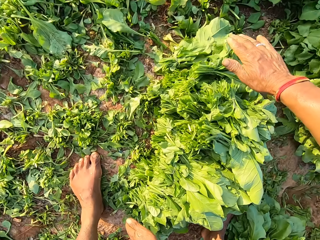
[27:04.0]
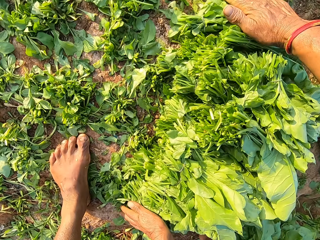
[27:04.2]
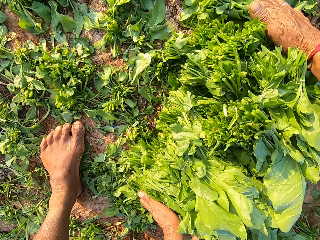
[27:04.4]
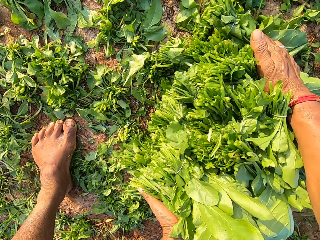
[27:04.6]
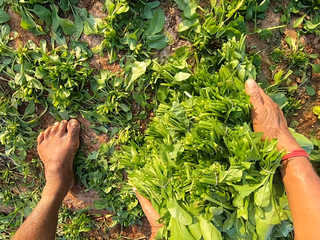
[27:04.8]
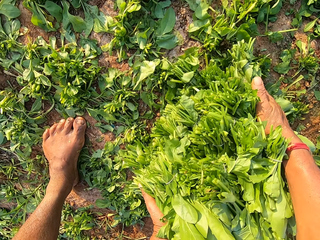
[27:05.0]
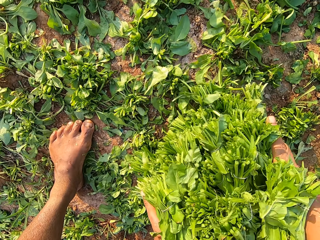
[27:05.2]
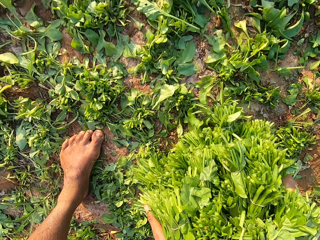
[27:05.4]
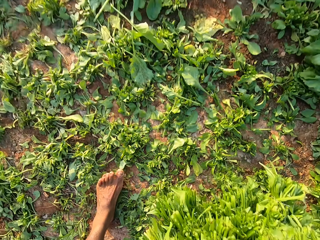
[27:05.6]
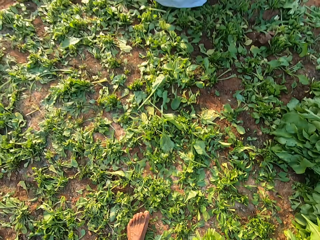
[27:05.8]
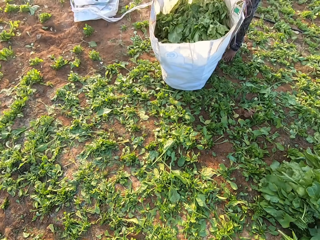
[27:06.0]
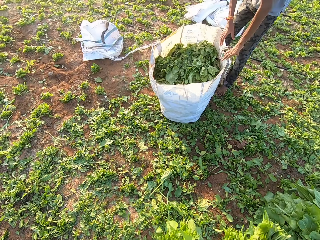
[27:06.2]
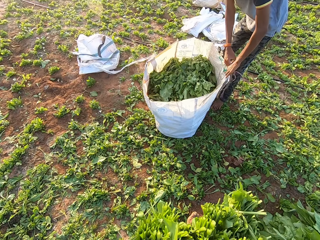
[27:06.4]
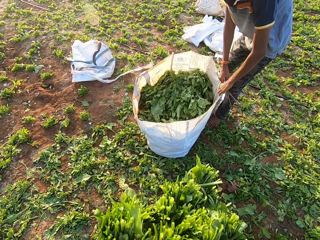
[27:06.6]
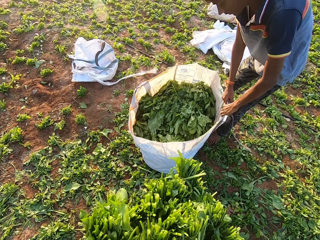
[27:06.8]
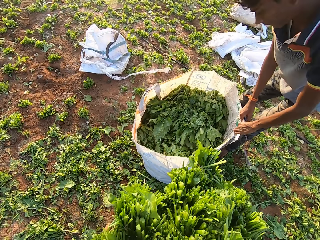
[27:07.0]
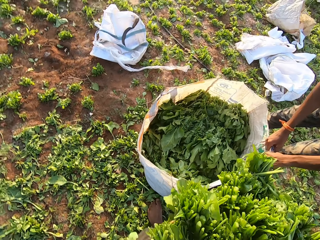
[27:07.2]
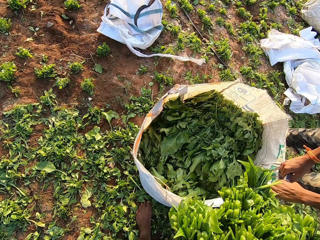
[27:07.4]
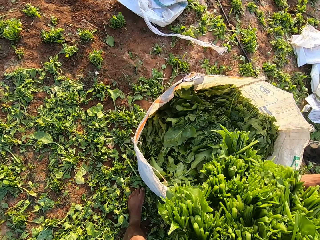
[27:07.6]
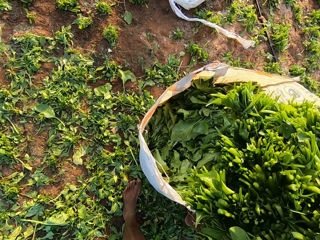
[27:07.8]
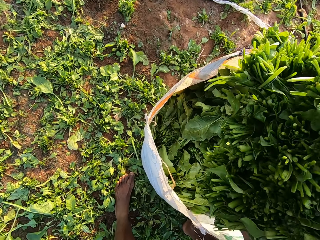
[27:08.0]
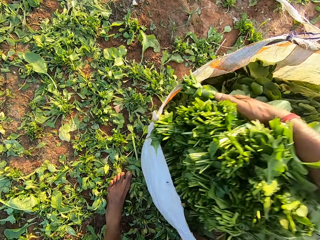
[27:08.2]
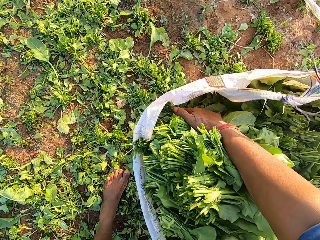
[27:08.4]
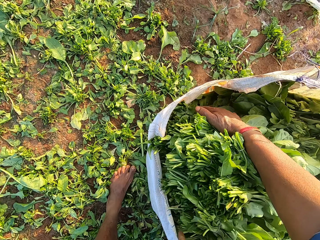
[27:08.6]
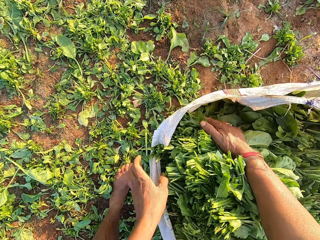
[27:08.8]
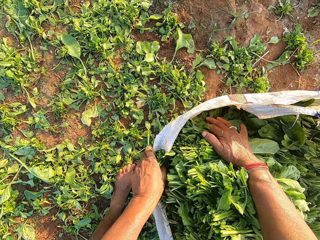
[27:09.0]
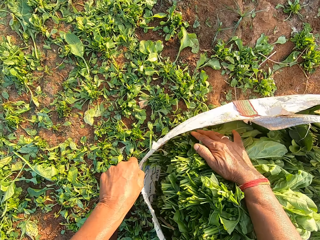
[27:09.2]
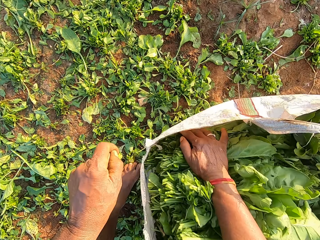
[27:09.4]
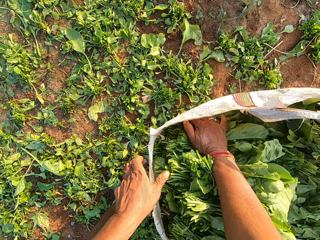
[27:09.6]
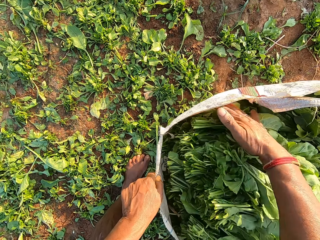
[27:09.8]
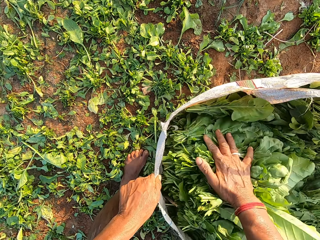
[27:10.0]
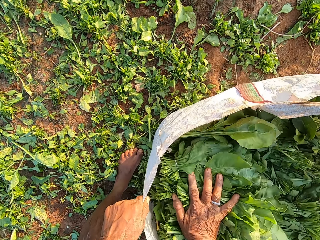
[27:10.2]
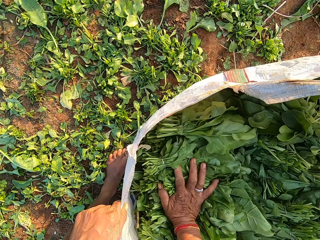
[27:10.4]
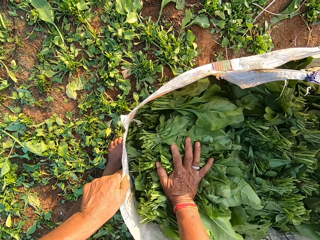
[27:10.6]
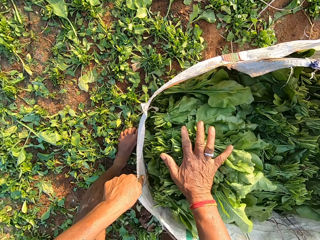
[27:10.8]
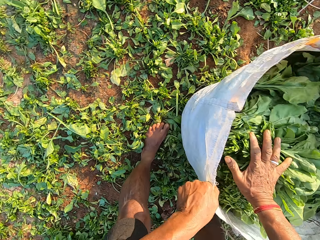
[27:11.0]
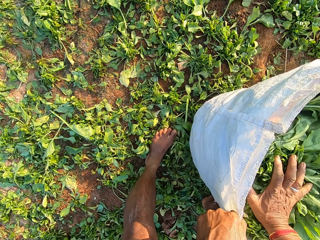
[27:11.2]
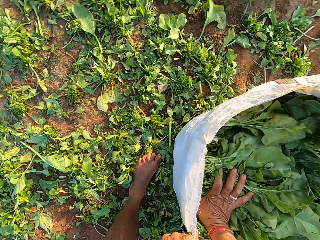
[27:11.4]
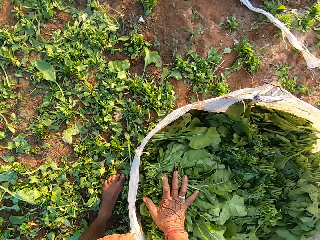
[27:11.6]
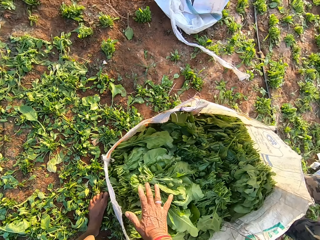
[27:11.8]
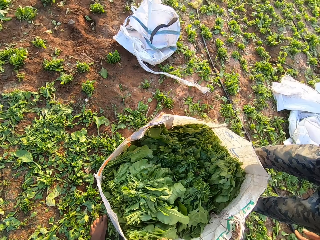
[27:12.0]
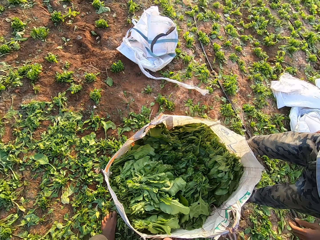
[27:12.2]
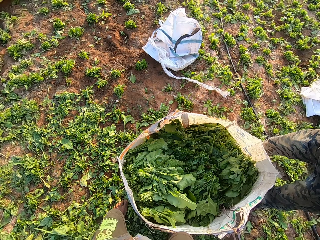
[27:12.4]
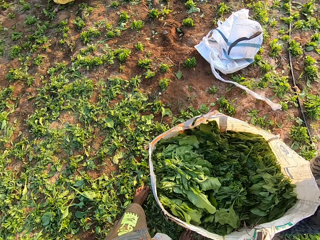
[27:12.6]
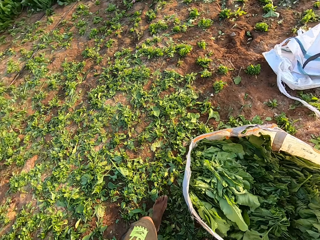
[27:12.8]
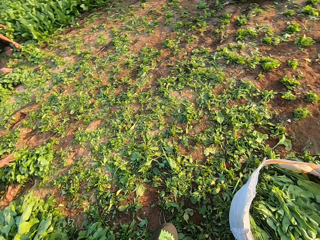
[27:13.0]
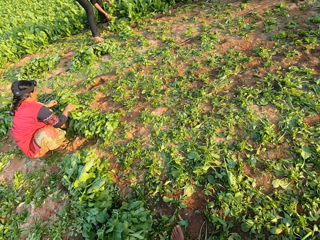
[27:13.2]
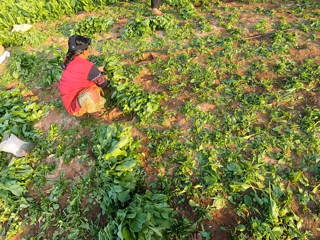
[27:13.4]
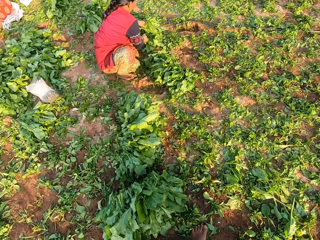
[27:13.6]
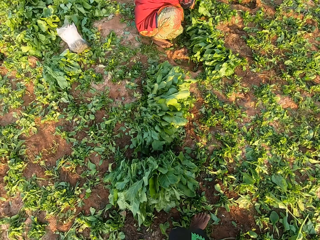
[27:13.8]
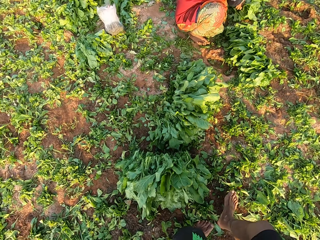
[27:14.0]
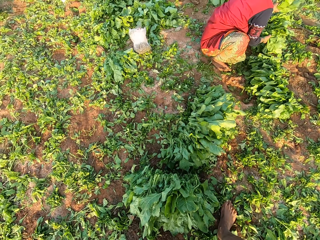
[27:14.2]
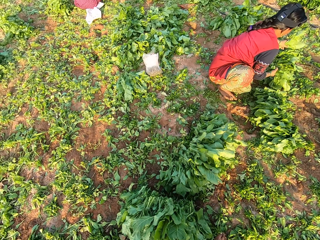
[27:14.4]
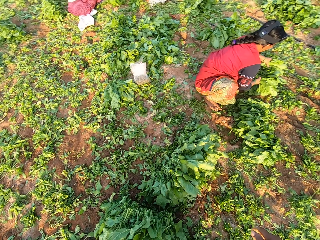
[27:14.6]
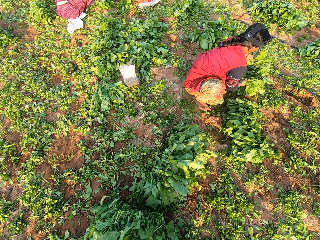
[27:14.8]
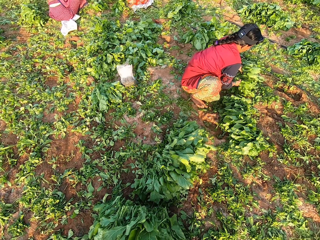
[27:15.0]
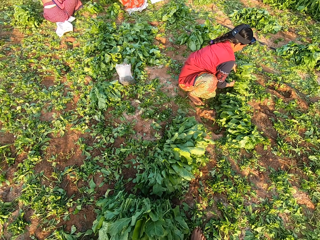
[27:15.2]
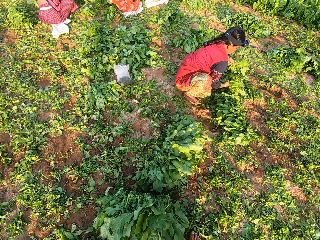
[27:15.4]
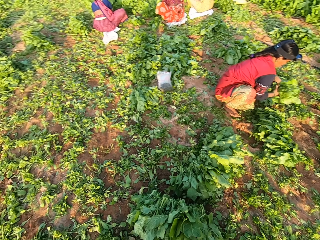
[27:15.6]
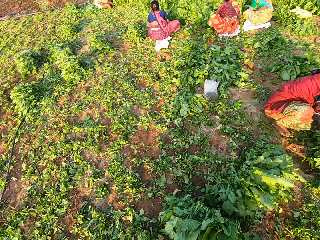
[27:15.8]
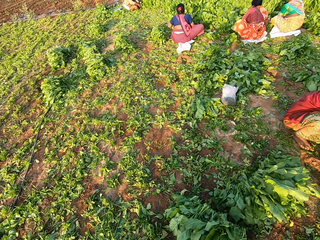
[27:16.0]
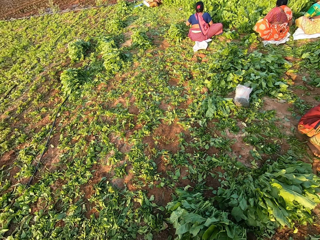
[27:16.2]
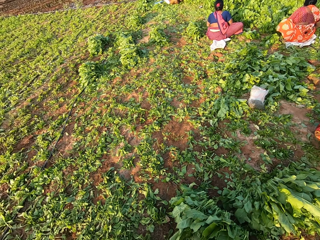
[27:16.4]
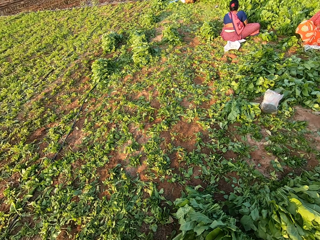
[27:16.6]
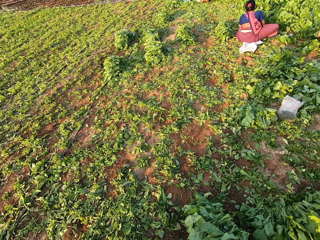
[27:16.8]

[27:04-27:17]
The camera wearer picks some spinach leaves from the ground with both hands. He walks left. He places the spinach leaves in the plastic sack with both hands. He pushes the spinach leaves with his right hand. He turns around and walks forward.

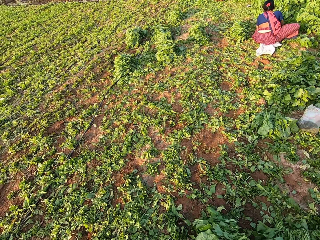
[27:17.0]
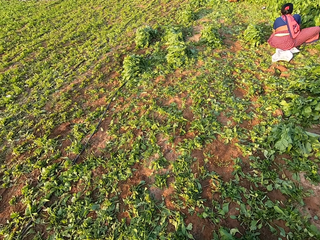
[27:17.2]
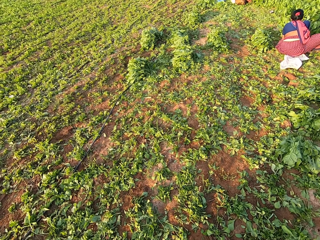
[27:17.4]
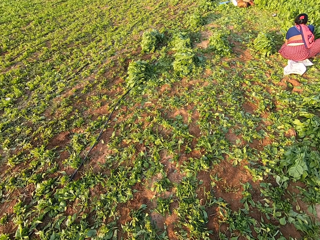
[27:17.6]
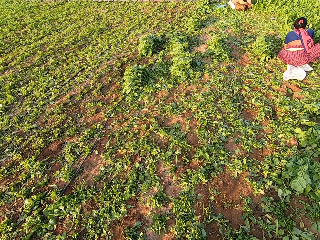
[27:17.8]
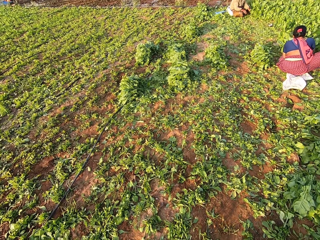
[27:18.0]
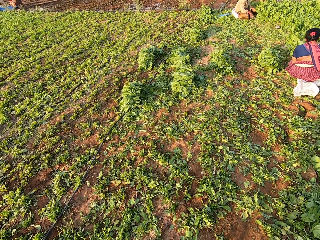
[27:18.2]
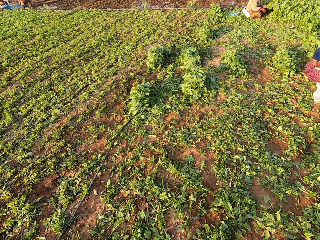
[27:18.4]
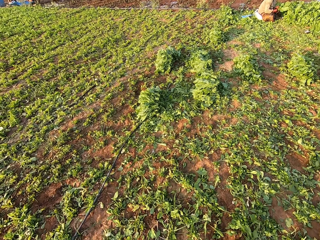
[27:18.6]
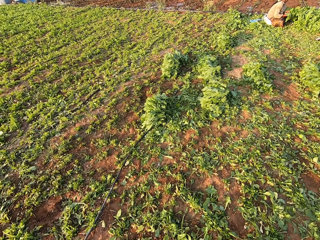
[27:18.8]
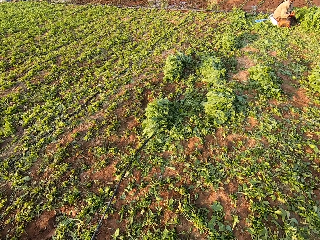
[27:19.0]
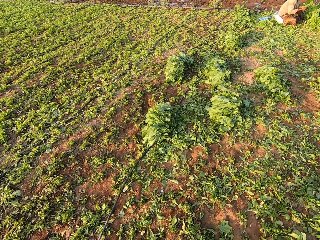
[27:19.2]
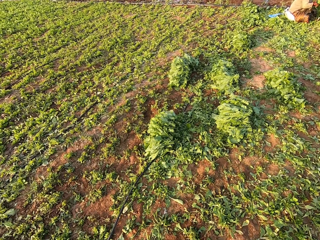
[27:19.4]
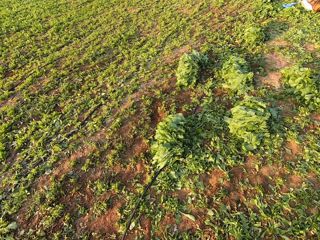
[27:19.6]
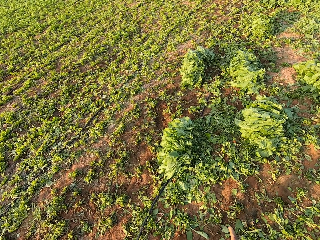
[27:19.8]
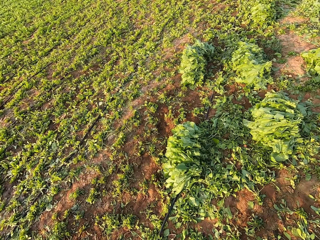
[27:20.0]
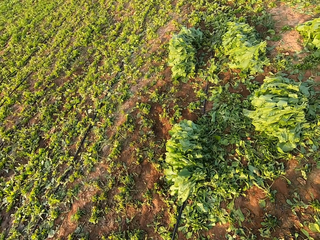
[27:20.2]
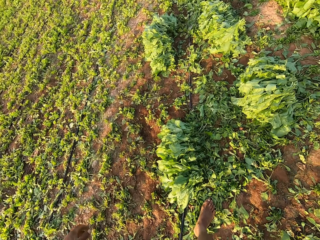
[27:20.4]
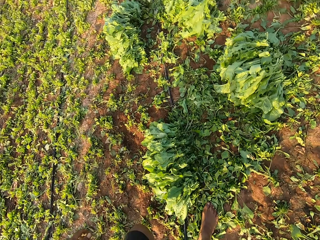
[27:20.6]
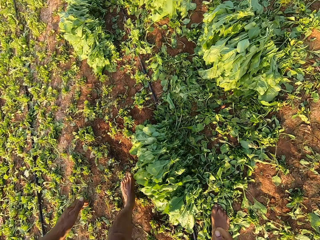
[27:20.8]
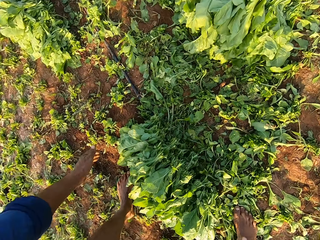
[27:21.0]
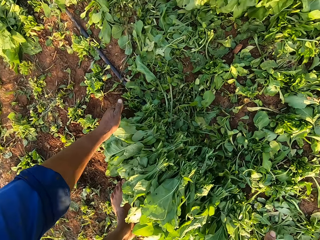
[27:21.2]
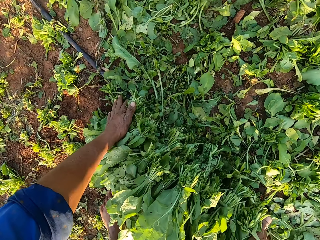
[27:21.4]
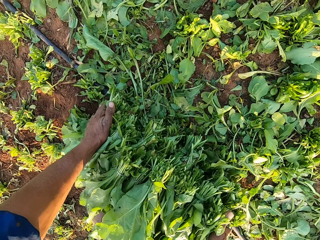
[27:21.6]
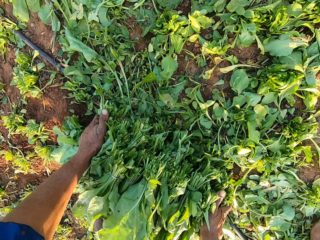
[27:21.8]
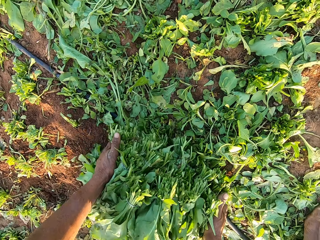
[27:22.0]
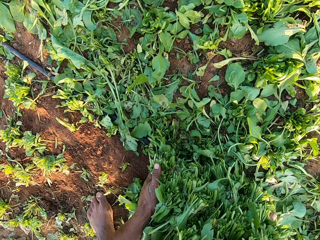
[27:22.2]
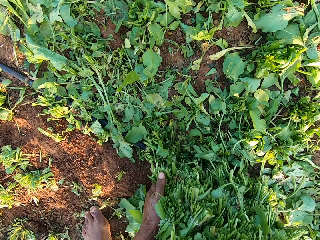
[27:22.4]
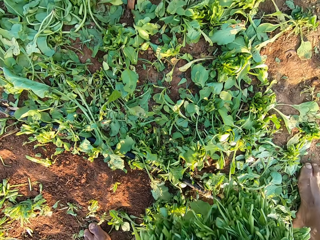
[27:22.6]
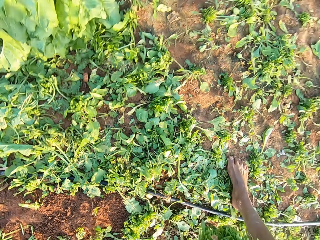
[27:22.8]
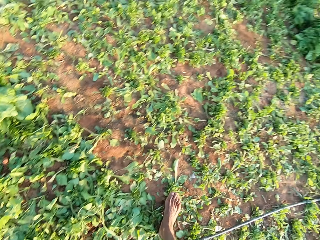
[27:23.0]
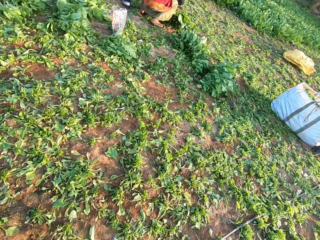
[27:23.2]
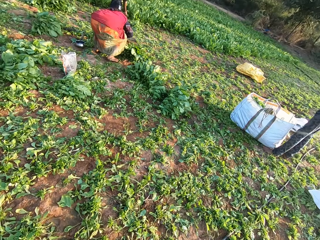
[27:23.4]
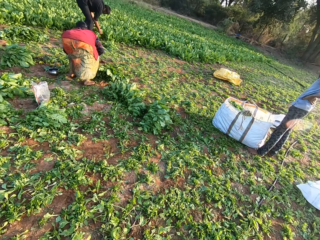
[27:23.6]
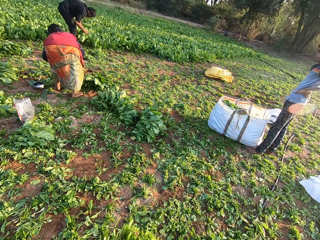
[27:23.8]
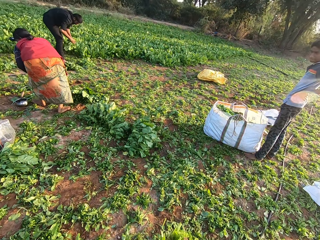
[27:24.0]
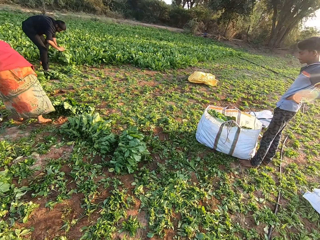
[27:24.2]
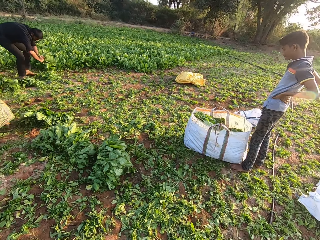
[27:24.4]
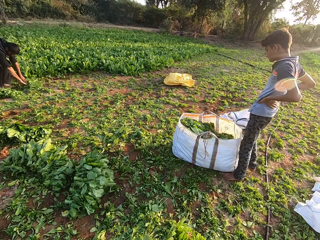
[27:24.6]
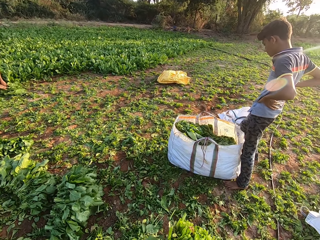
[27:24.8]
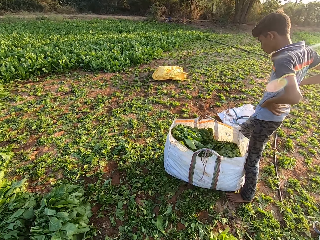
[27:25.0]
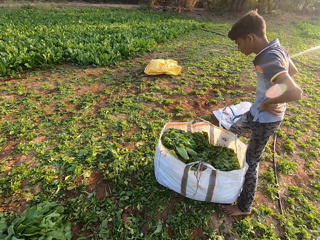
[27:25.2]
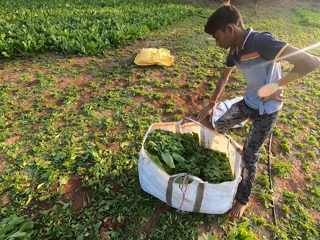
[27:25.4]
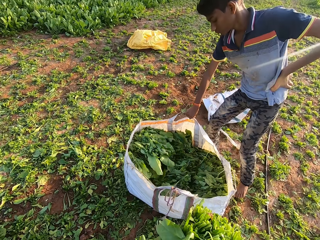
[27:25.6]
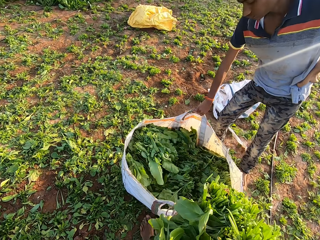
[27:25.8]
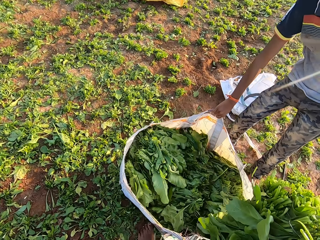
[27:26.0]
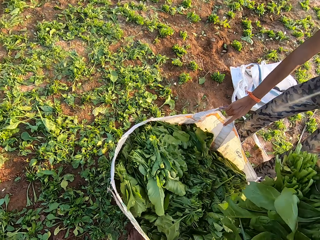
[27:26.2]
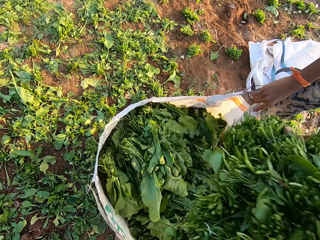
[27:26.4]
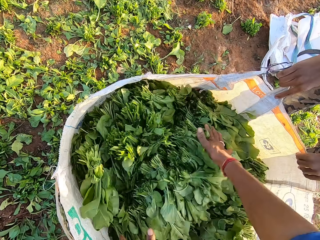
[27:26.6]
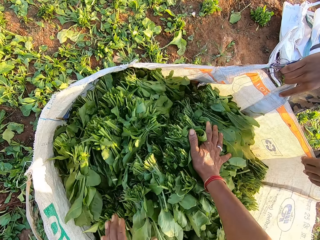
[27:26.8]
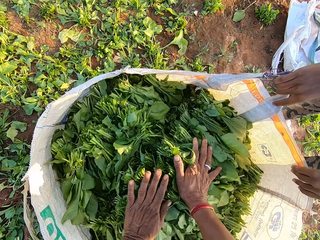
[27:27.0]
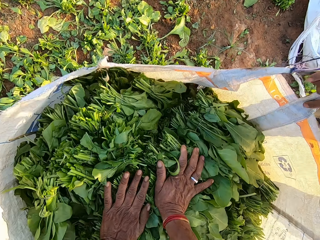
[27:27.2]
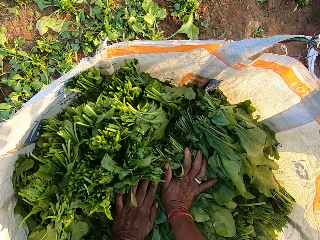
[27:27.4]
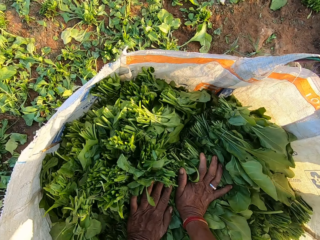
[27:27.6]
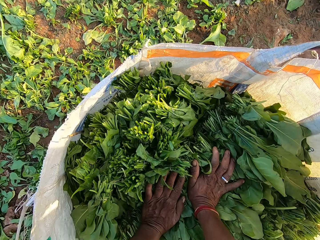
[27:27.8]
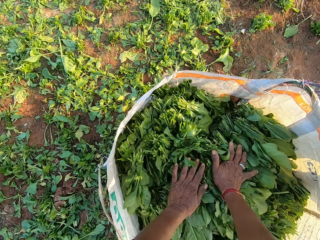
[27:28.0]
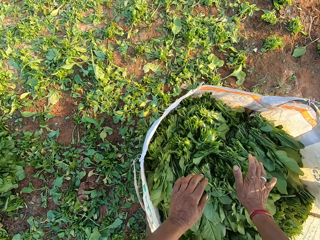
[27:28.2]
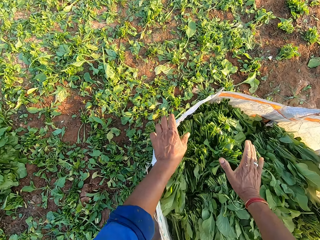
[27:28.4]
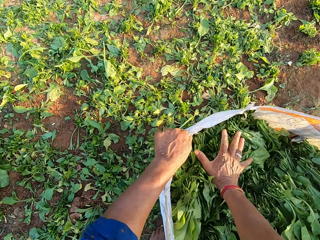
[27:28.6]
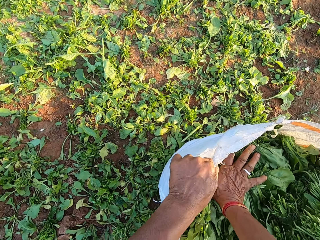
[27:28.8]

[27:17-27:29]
The camera wearer walks around the farm. They pick some leaves from the ground with both hands, and walk around the farm. A man opens the sack with his right hand. The camera wearer puts the leaves in the sack with both hands.
